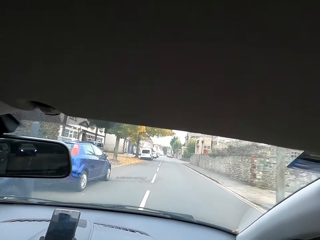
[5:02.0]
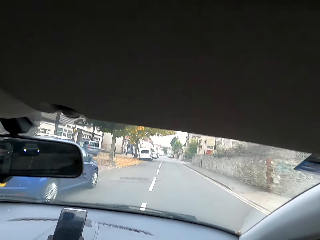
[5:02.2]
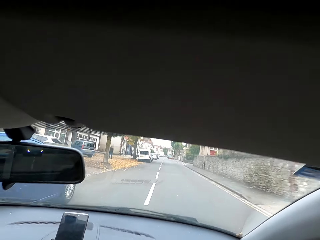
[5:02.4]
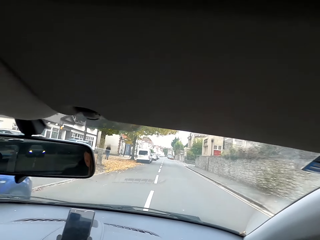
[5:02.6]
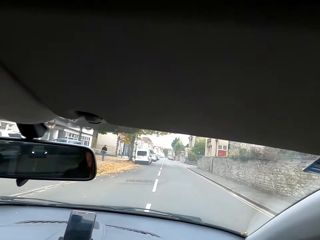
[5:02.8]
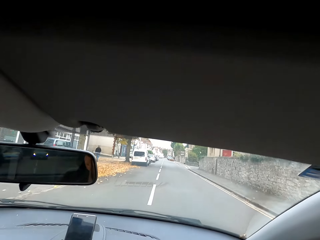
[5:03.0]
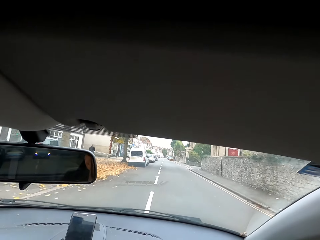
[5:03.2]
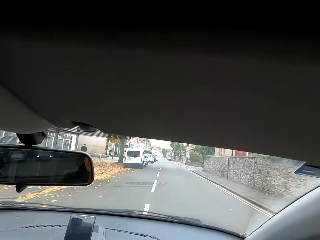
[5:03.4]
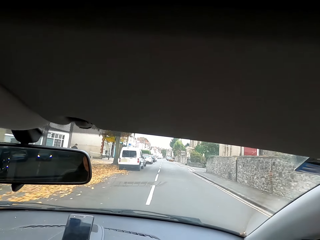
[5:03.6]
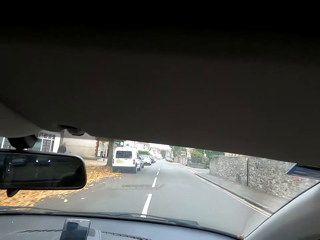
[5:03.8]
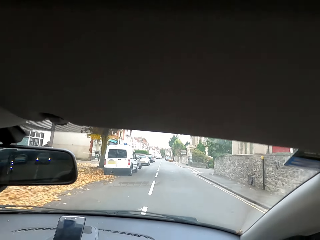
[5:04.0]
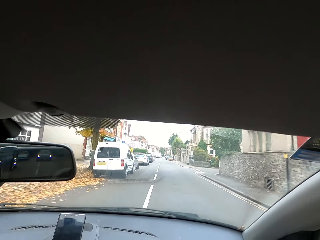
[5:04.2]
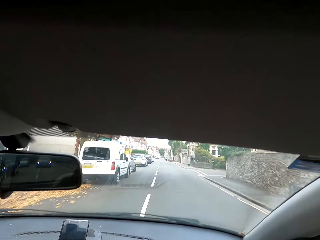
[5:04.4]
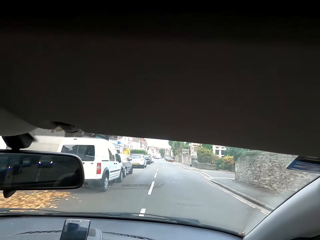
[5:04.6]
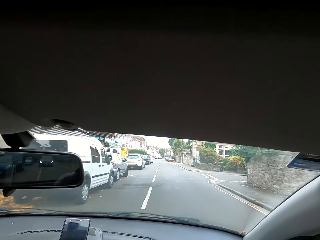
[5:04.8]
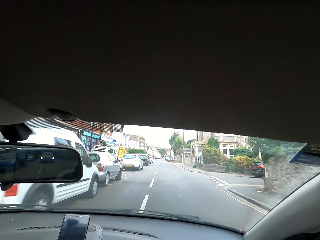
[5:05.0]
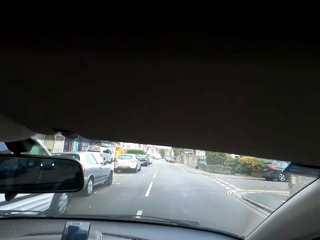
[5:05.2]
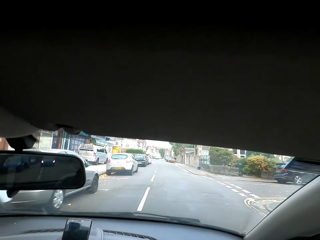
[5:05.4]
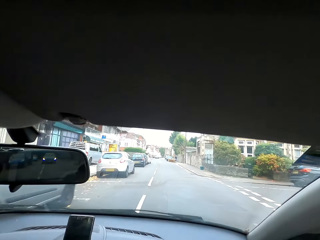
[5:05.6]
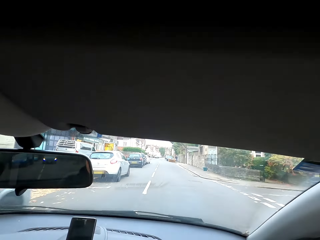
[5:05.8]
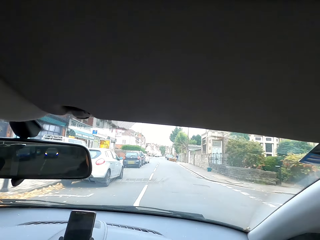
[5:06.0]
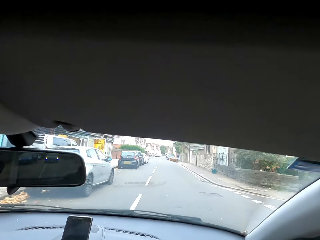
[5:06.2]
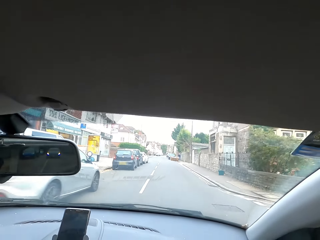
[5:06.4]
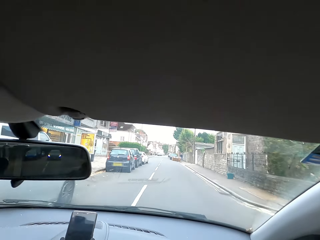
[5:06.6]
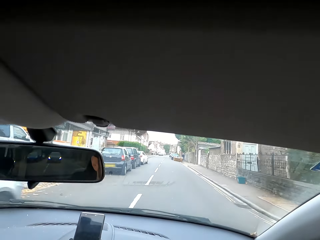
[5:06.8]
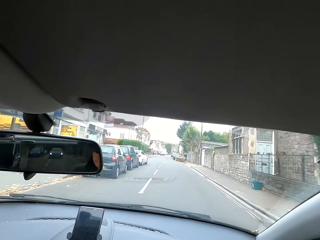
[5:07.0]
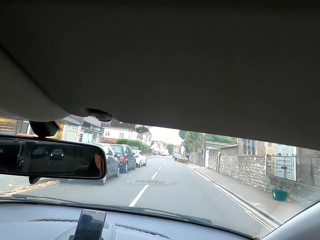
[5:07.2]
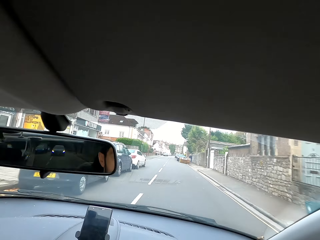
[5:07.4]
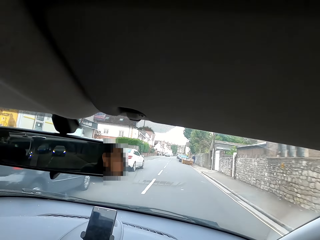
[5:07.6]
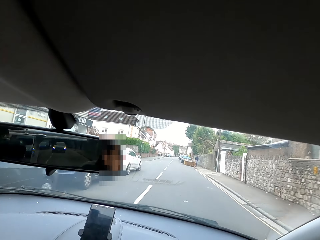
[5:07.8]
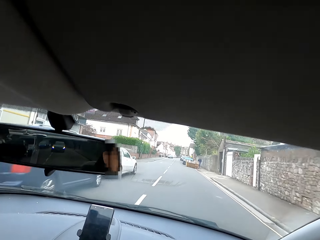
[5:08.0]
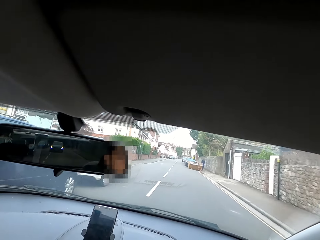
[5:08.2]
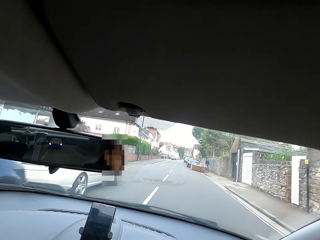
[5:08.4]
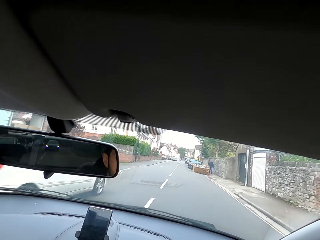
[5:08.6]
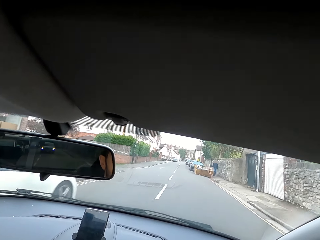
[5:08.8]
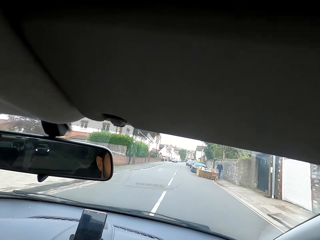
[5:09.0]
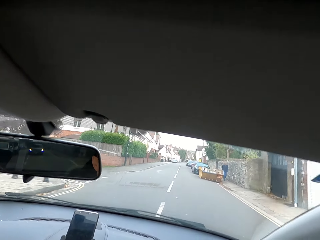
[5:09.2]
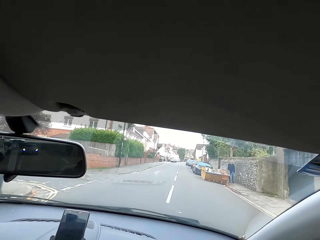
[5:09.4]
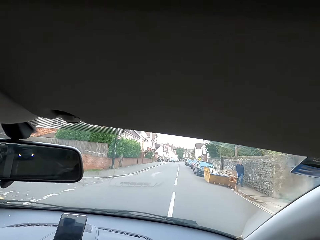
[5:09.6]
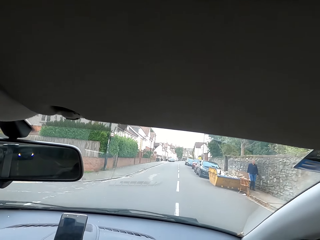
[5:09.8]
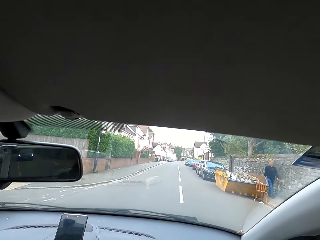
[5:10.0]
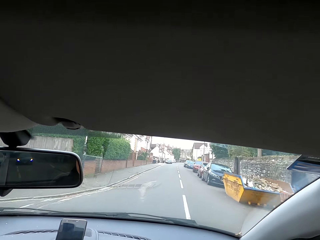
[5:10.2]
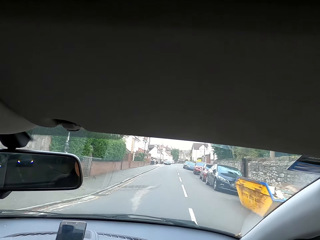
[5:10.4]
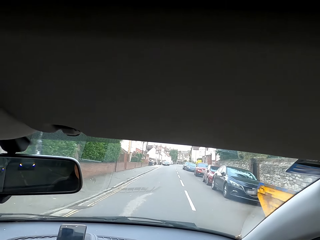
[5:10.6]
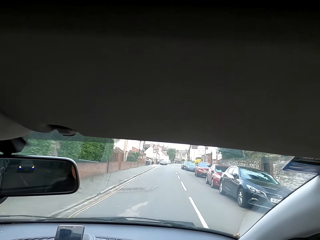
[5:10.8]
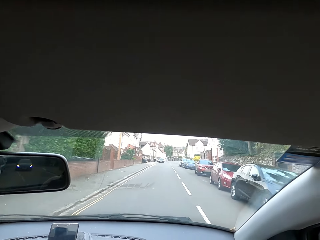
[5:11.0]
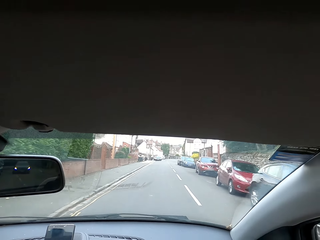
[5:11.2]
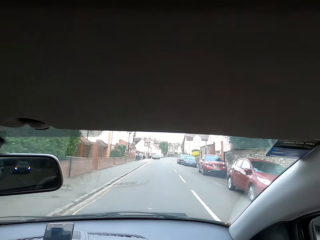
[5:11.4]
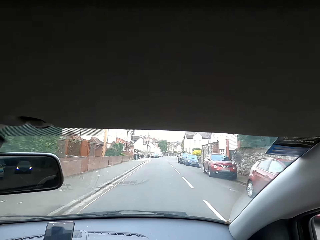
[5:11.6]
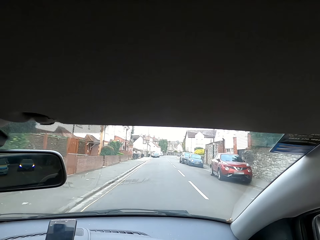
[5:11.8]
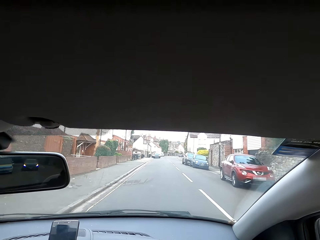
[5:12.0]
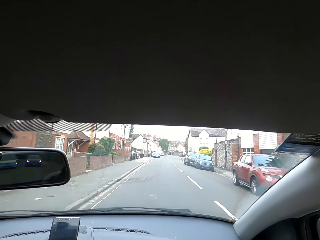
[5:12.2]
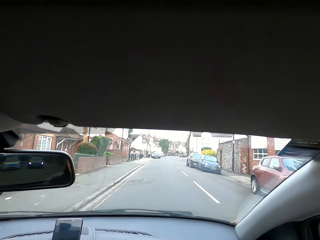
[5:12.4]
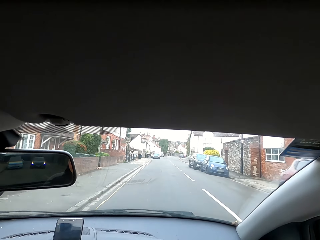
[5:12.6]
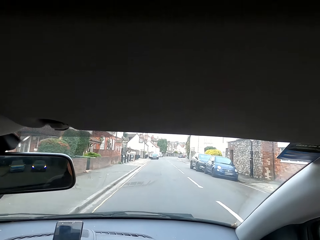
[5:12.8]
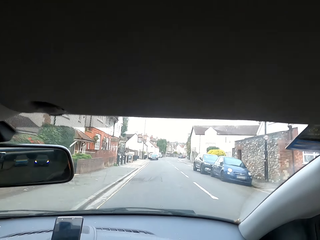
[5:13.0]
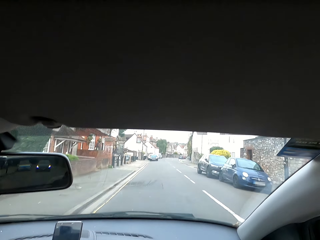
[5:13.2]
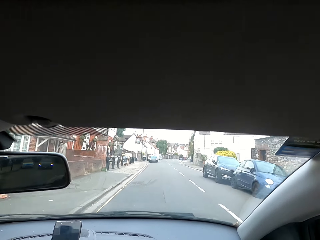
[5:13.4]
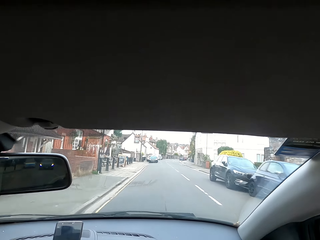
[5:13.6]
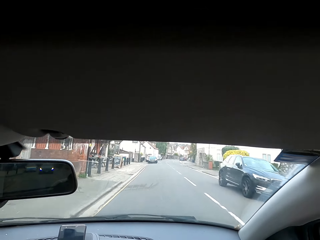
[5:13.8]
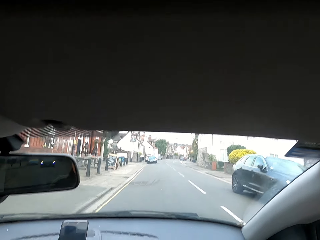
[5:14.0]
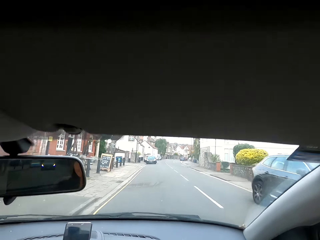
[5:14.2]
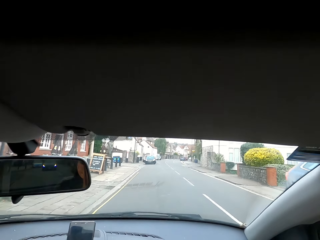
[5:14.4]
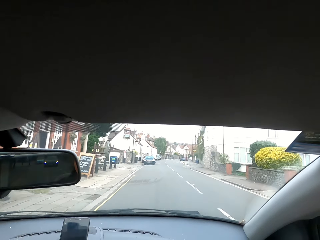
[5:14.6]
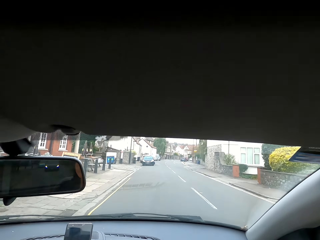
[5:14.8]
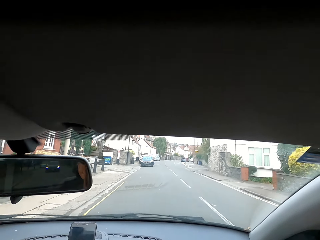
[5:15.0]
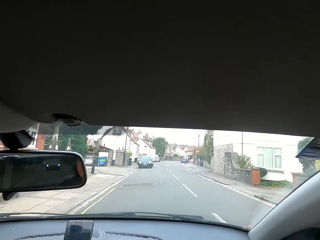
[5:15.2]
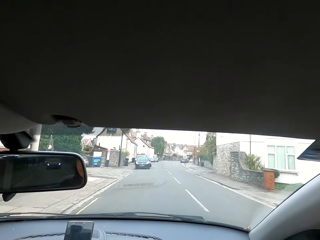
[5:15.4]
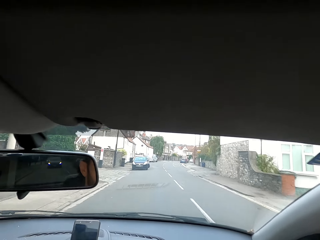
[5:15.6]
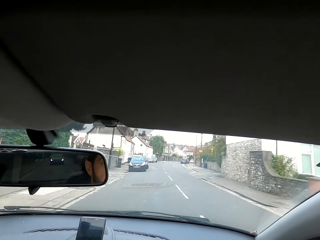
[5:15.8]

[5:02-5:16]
The camera wearer interacts with someone.

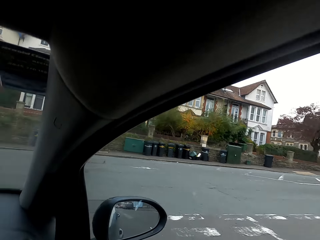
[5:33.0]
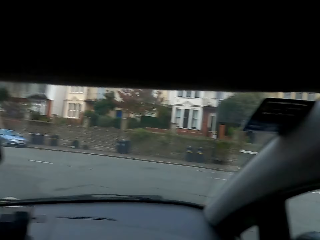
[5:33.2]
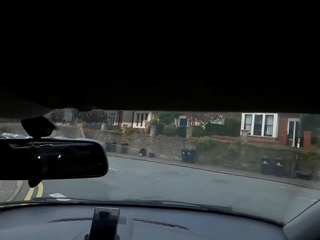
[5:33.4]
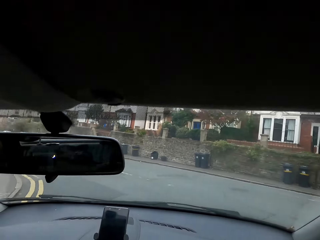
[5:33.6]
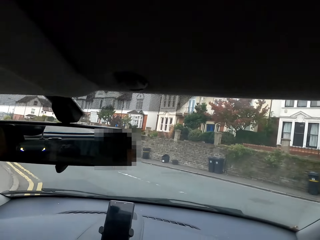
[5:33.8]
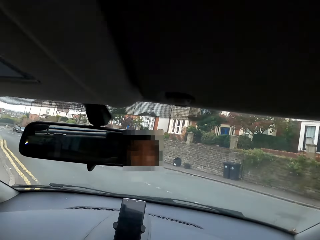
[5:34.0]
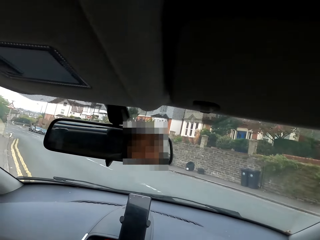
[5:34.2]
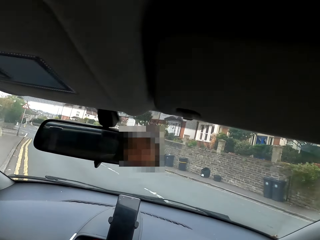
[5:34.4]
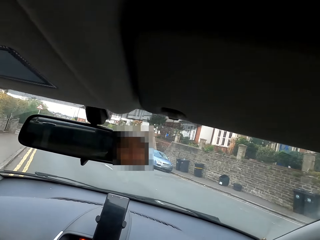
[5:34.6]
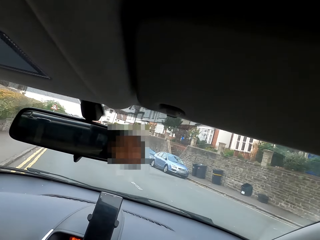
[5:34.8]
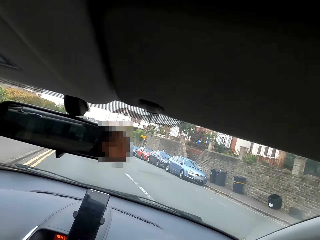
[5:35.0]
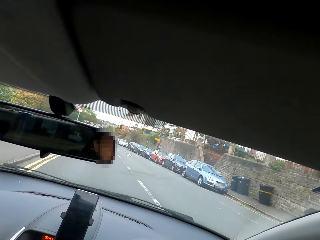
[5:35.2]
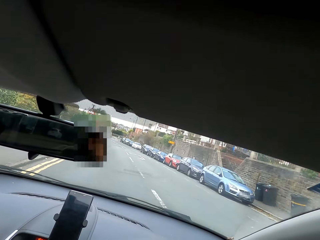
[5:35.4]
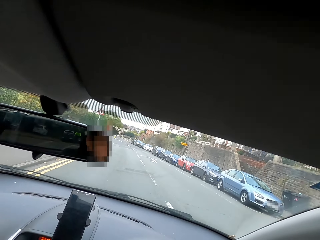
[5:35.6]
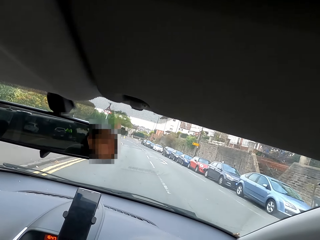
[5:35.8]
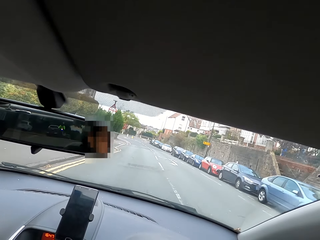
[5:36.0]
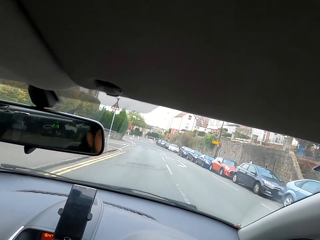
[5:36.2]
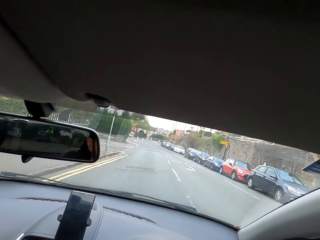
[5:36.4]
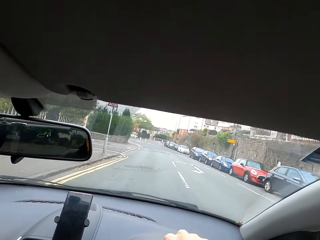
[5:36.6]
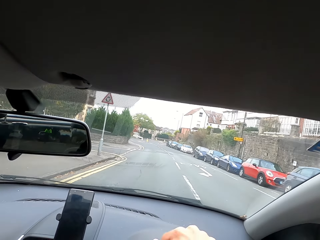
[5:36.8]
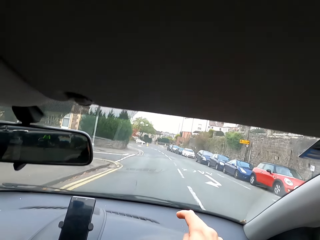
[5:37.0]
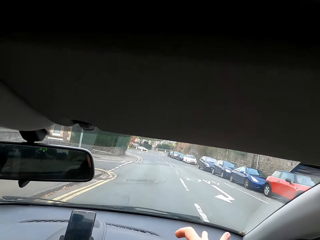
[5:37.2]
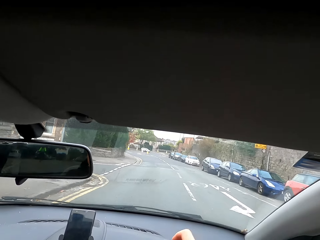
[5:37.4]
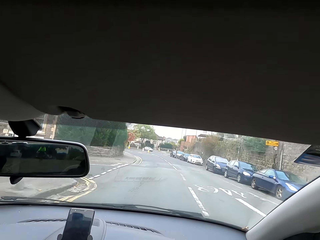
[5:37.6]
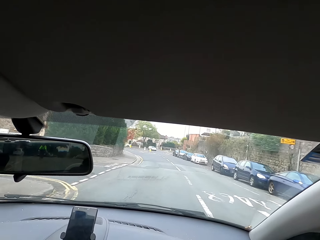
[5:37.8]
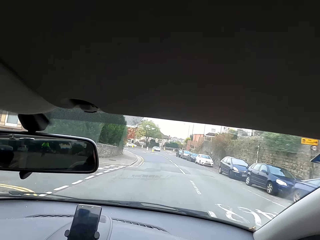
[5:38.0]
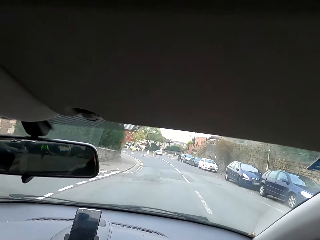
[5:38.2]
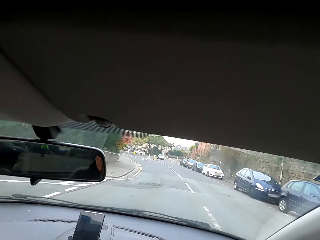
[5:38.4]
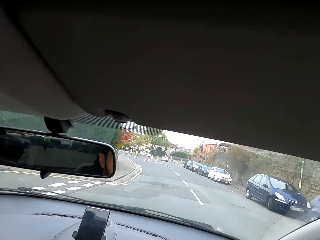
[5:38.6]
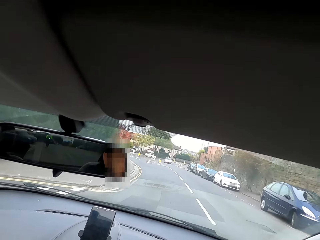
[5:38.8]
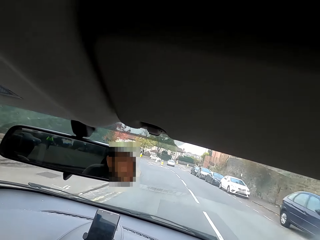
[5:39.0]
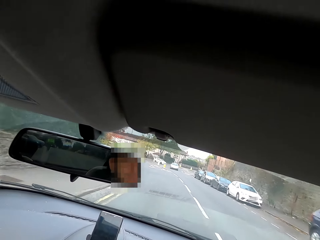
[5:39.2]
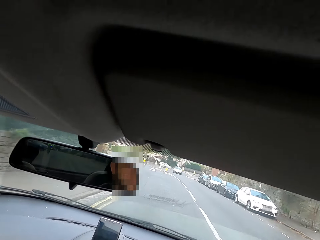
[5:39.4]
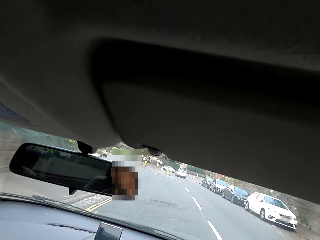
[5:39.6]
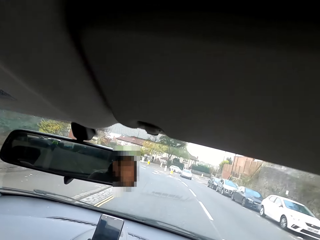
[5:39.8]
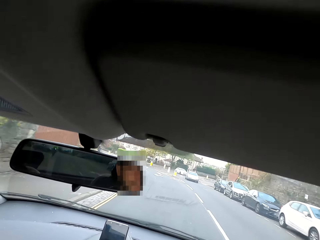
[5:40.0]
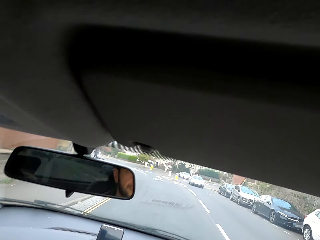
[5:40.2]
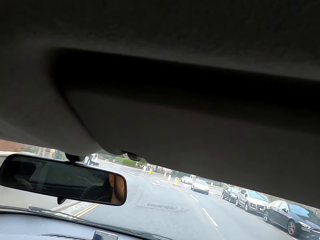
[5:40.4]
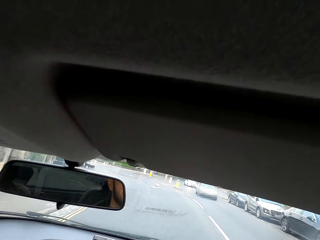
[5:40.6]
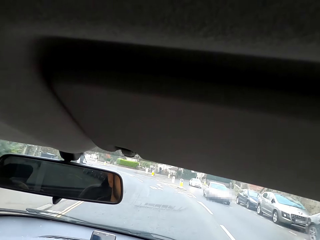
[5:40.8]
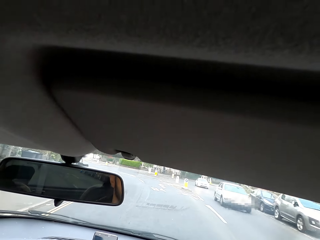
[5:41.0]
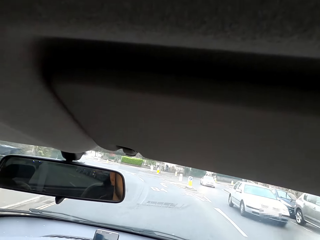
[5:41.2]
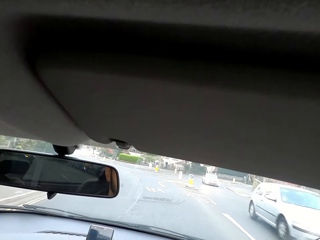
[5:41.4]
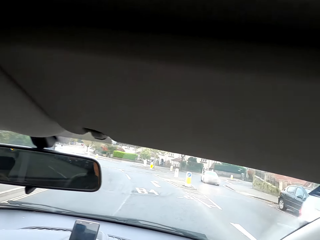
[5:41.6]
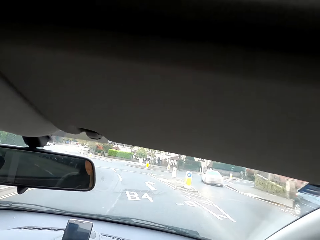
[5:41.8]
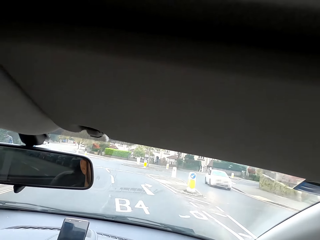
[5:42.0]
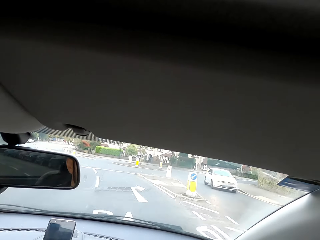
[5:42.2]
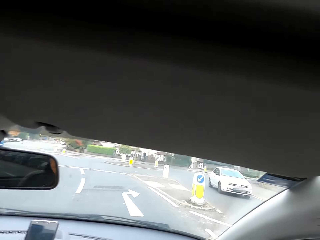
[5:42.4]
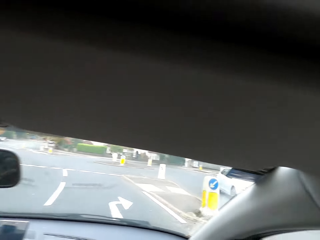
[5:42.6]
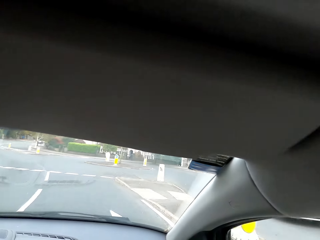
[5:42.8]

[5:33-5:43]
The camera wearer takes a left turn. They drive.
